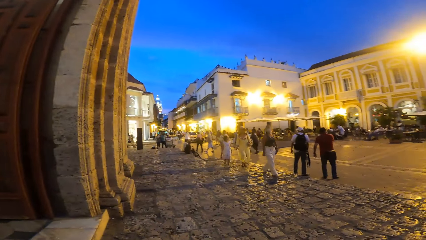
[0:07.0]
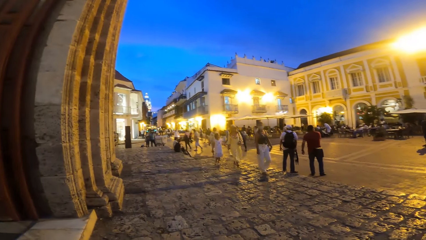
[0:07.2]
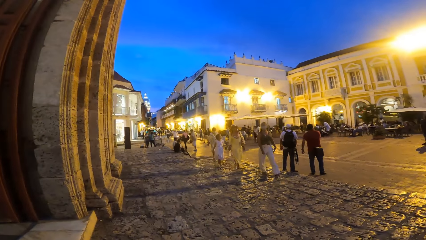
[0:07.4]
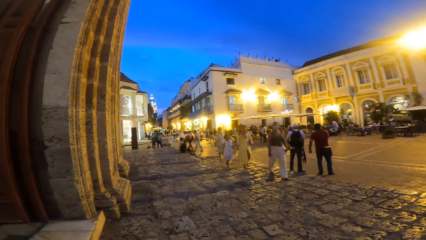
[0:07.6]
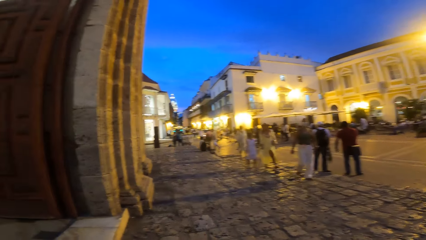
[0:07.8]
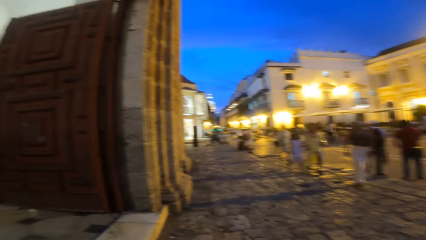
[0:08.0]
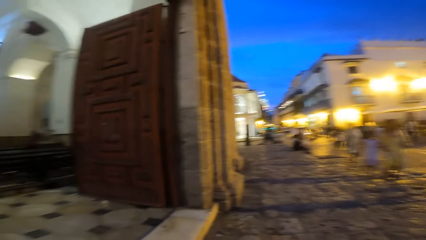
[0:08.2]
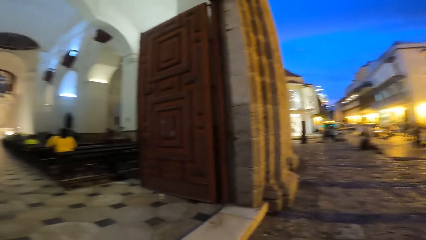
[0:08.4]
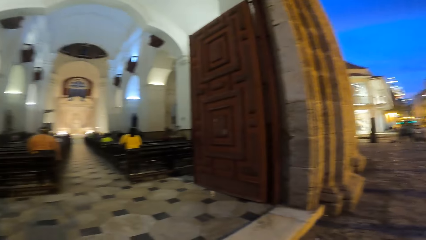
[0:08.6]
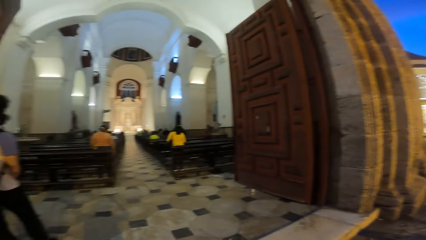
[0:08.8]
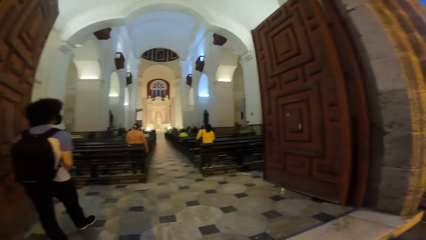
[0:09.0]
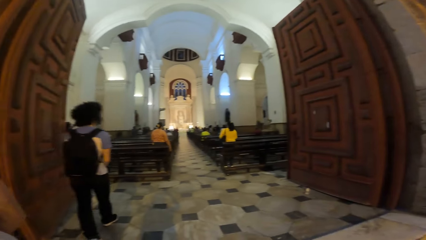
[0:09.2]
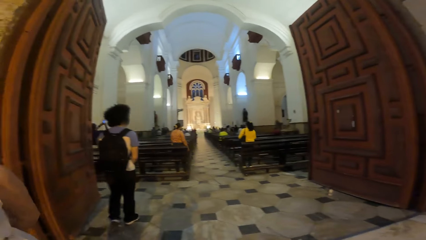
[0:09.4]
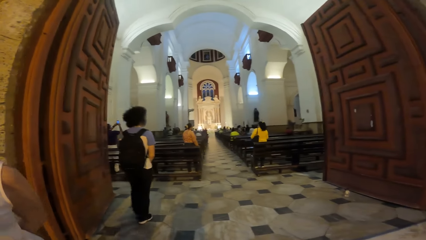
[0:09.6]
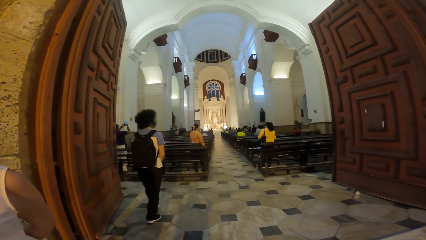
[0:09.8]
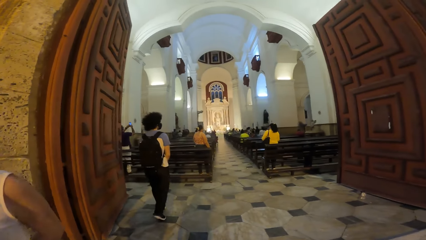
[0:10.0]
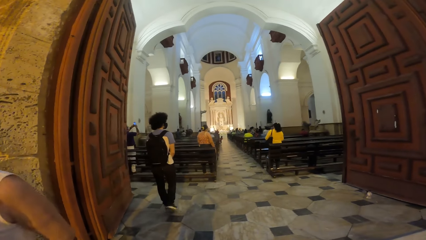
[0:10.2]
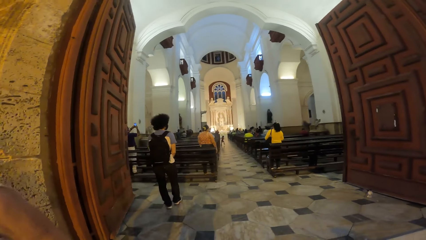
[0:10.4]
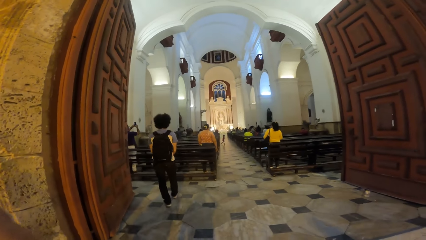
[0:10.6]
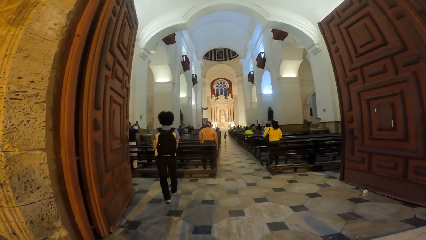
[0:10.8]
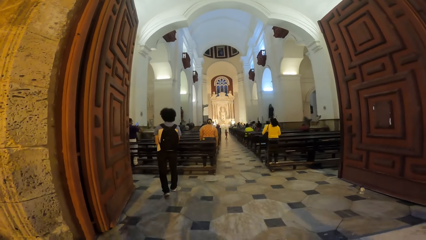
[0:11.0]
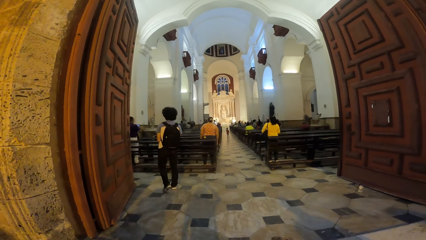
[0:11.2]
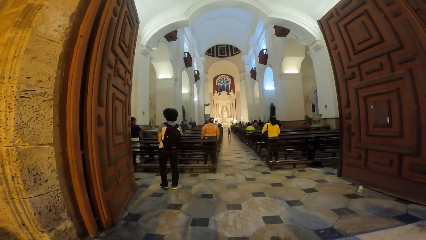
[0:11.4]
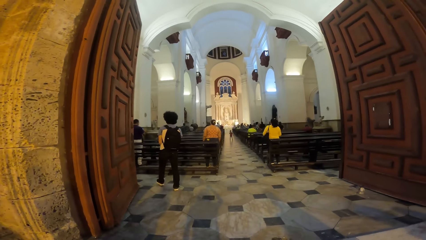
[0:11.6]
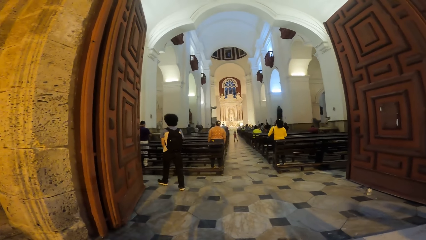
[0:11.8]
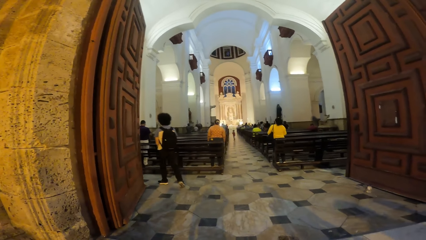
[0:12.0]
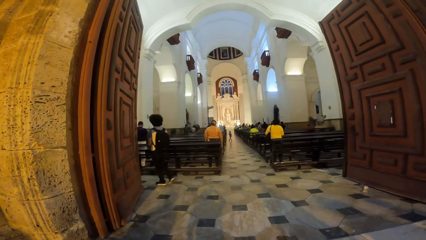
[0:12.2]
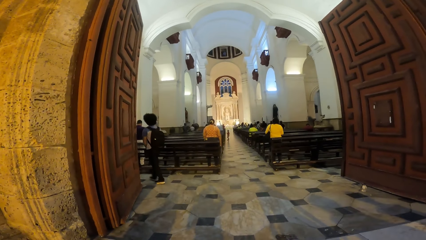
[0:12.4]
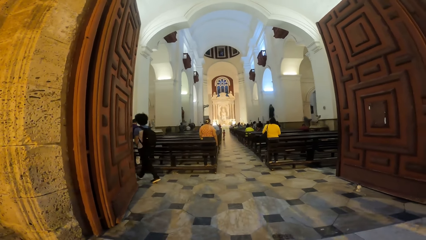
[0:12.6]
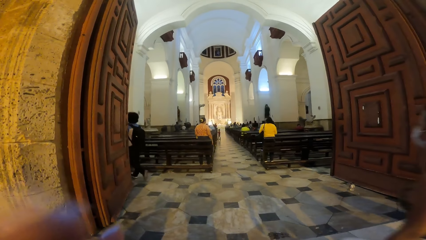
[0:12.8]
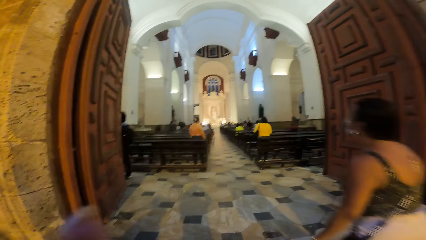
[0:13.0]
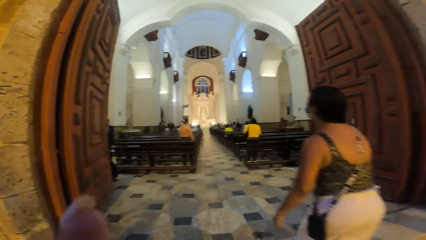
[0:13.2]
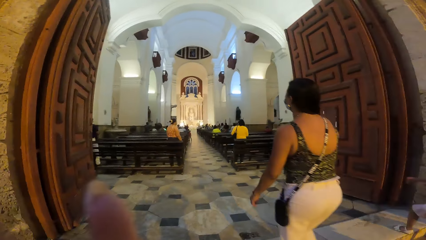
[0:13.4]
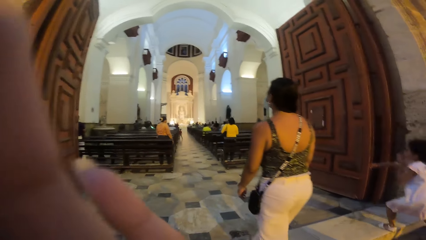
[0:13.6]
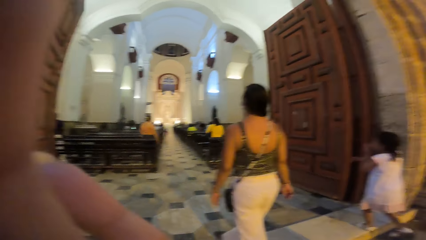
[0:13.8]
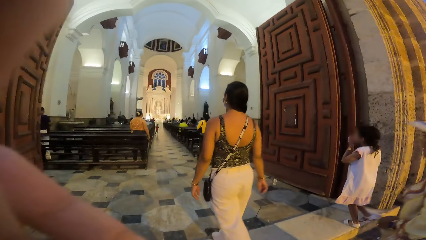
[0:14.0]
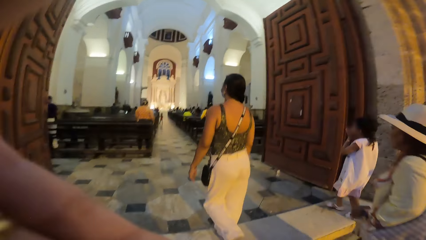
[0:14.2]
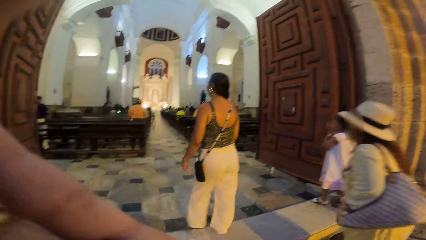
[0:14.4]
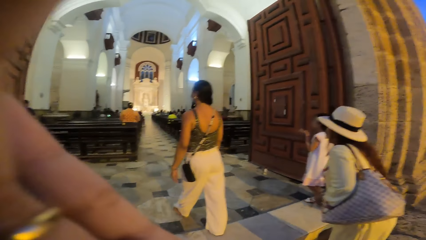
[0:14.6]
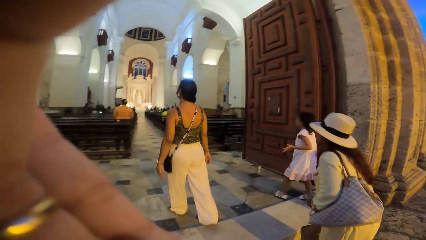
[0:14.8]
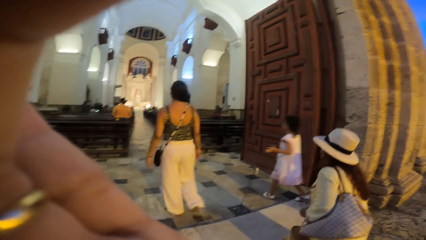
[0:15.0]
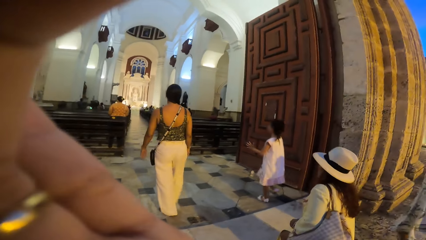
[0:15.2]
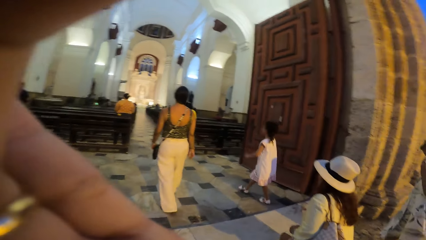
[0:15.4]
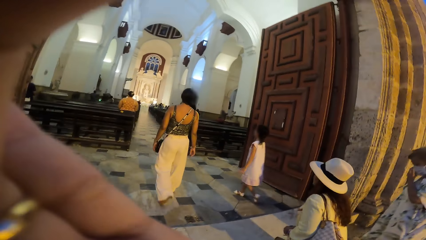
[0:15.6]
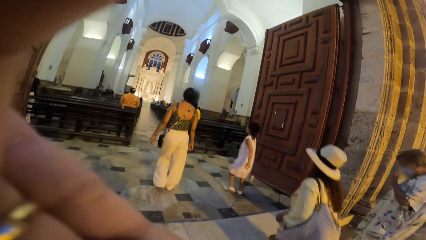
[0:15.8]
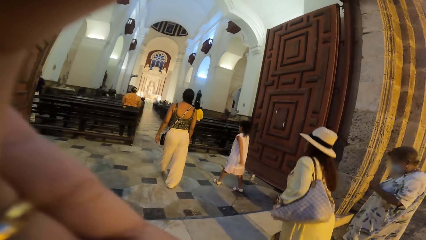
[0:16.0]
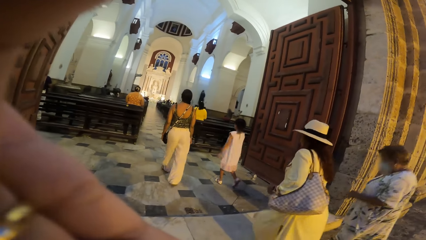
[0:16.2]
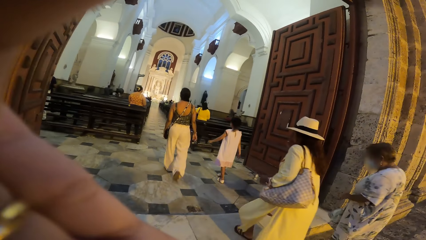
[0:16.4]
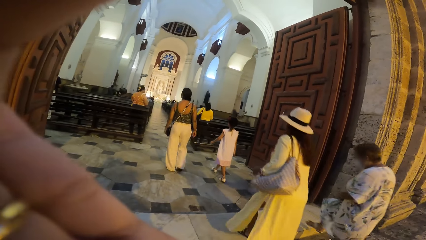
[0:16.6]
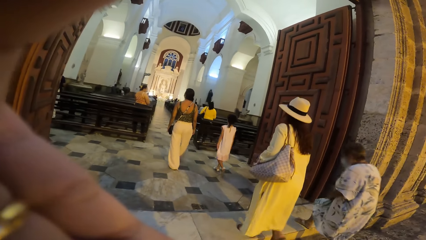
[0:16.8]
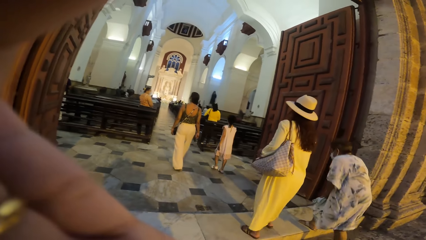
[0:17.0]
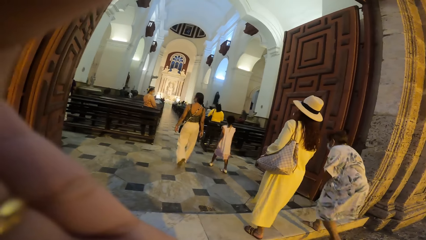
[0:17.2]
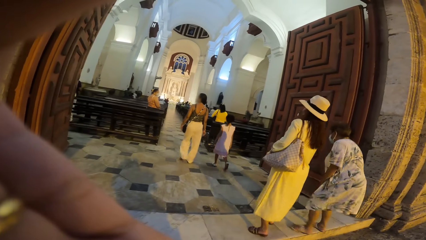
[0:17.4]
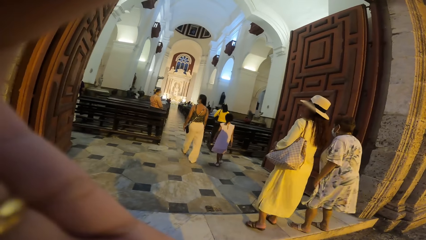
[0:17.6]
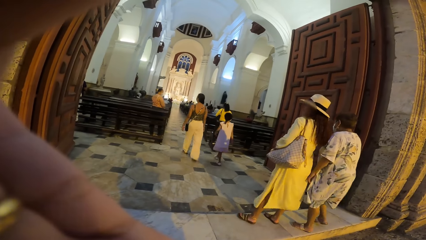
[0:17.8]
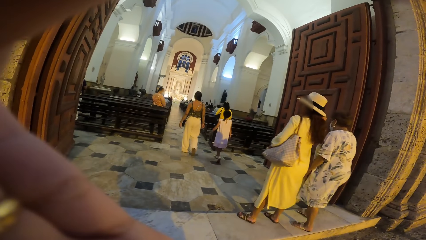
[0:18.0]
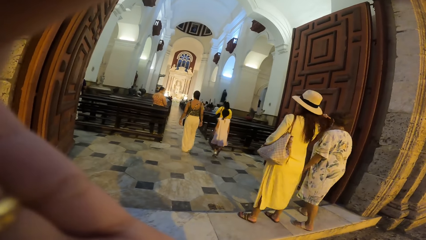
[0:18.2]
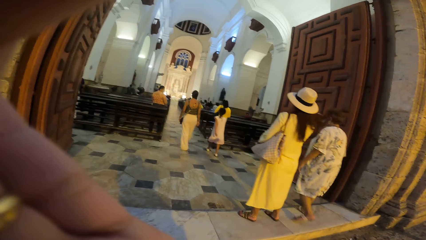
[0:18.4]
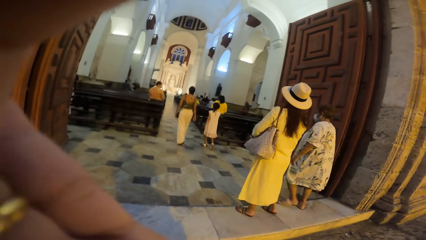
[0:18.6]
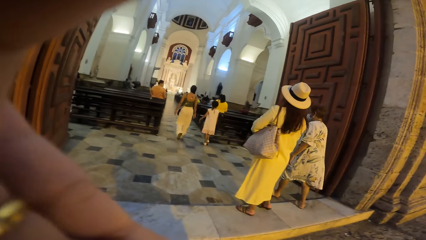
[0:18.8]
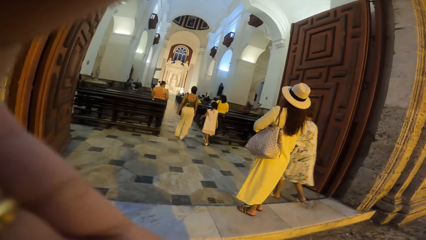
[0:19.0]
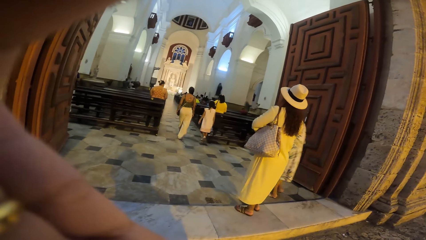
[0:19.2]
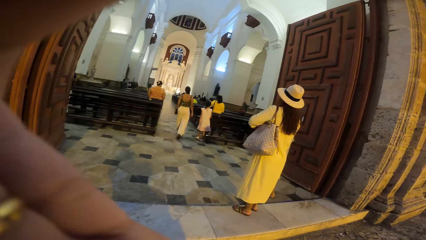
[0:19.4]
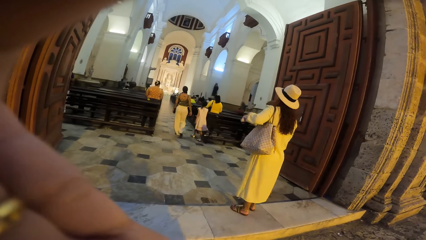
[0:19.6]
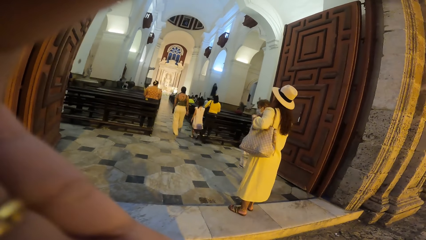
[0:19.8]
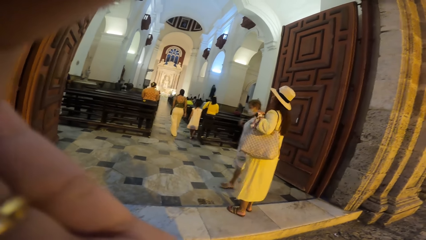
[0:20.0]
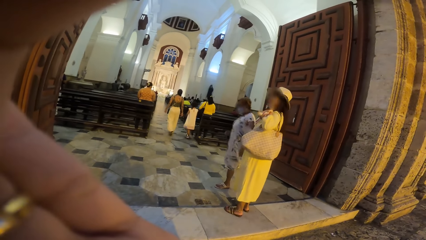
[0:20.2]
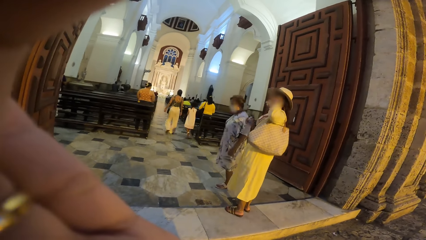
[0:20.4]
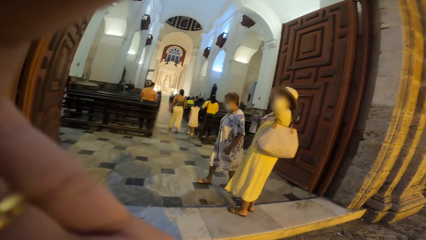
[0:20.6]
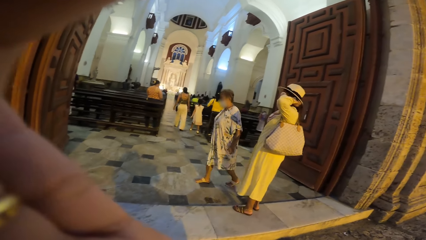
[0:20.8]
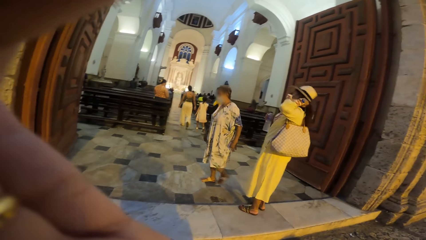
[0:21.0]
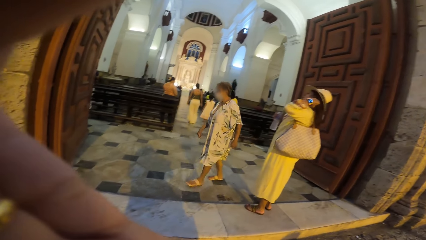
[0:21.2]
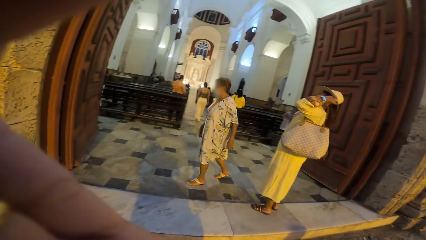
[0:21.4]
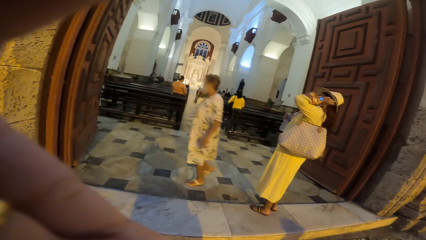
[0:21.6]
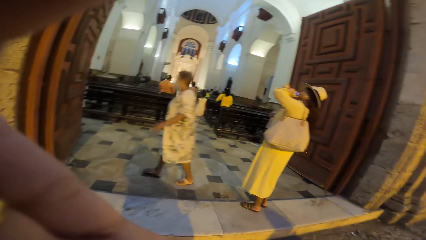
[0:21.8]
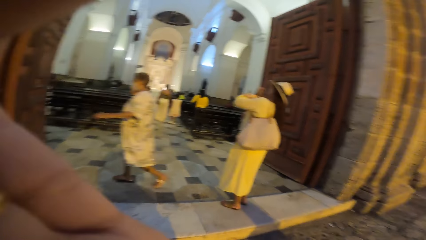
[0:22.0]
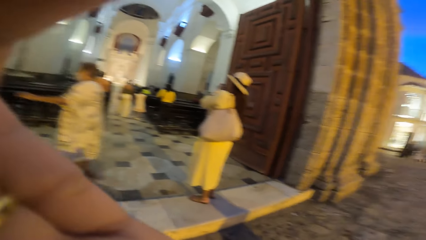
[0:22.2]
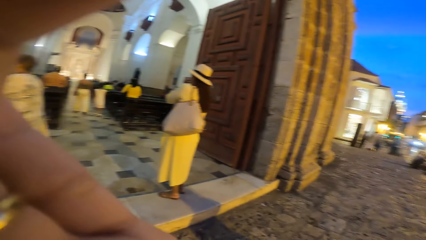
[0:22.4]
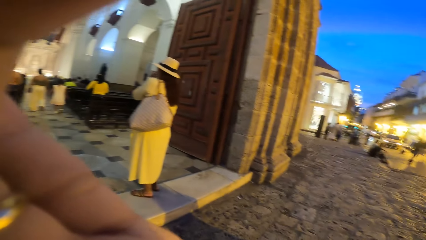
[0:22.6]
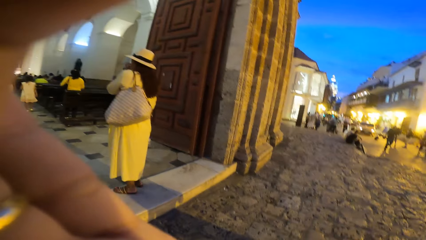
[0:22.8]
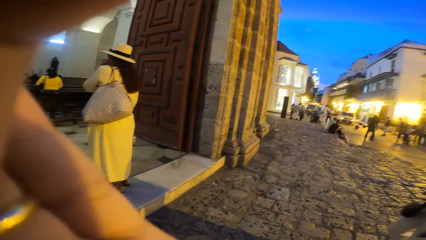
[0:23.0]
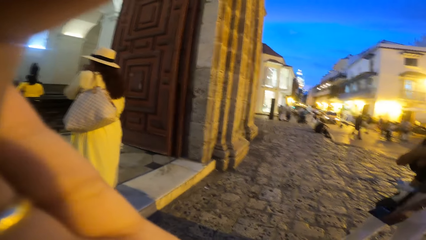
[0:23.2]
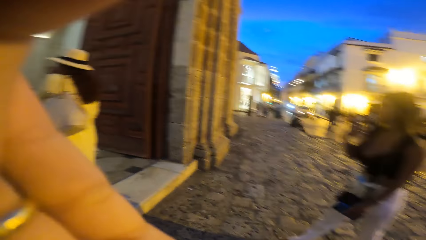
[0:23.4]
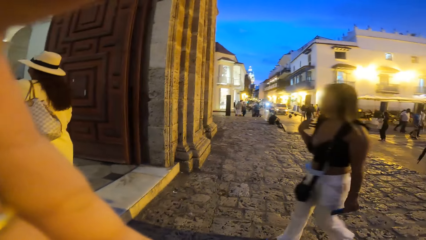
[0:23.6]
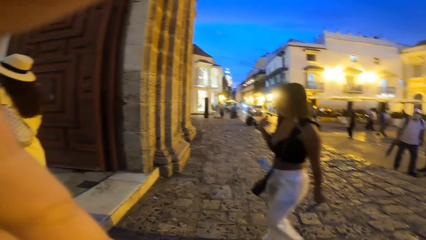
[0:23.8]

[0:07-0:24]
A man walks into a hall. The camera wearer touches her face with her left hand. A woman walks into the hall from the walkway. The camera wearer adjusts a camera. Another woman approaches the hall from the walkway. A third woman approaches the hall from the walkway. The third woman adjusts her hair with her right hand. The third woman adjusts a purse on her left shoulder. The second woman walks towards a door of the hall.
